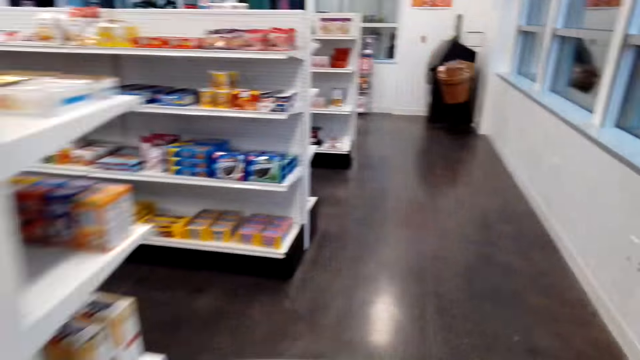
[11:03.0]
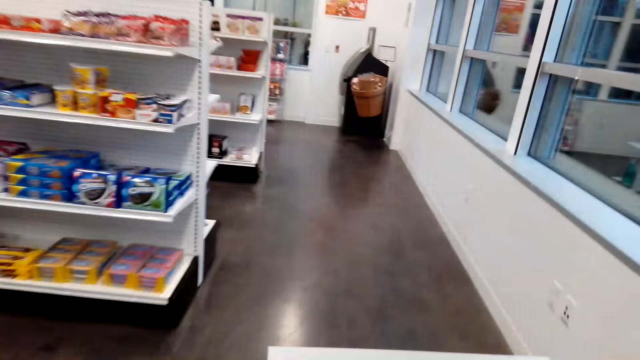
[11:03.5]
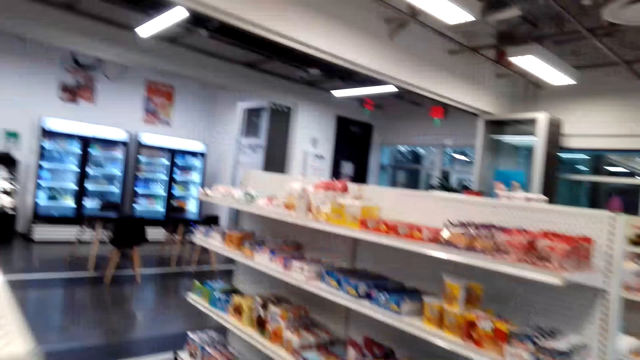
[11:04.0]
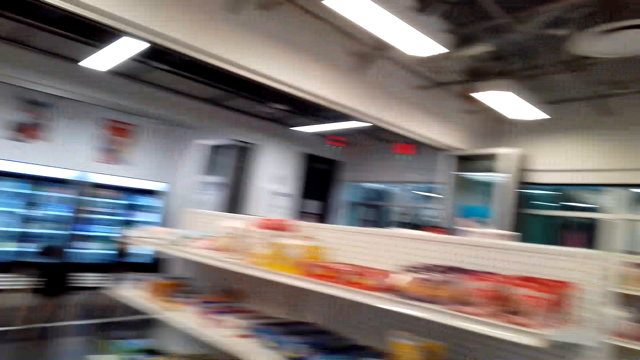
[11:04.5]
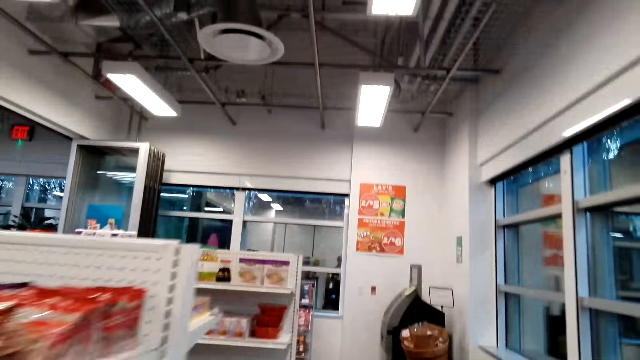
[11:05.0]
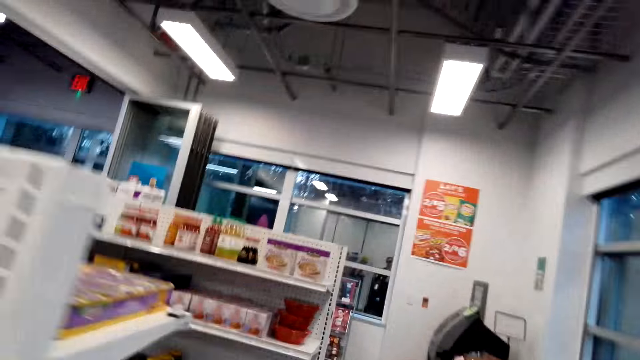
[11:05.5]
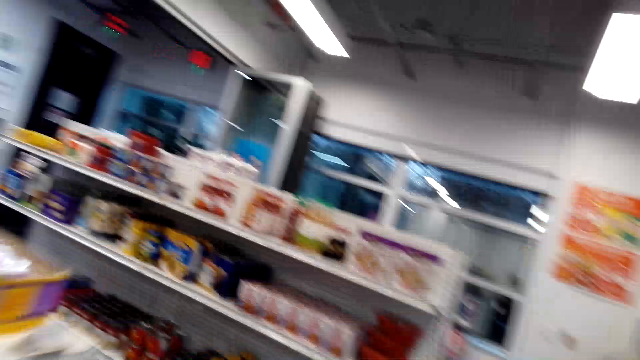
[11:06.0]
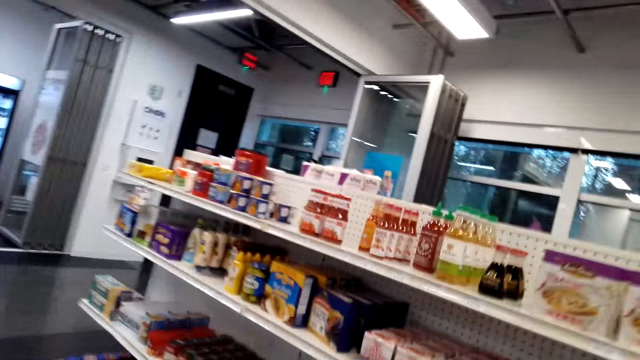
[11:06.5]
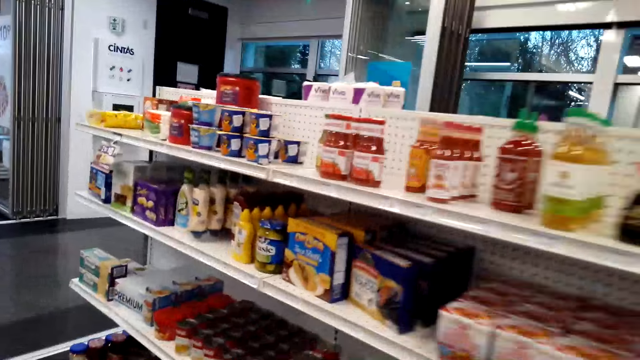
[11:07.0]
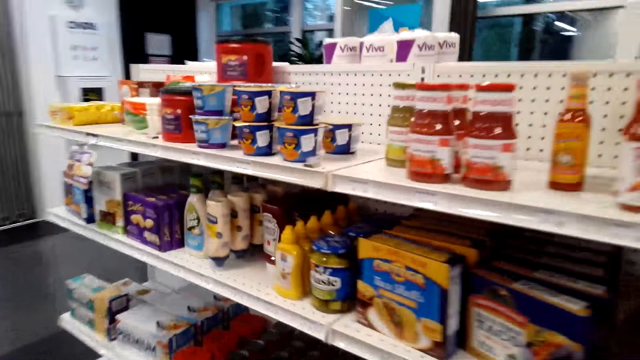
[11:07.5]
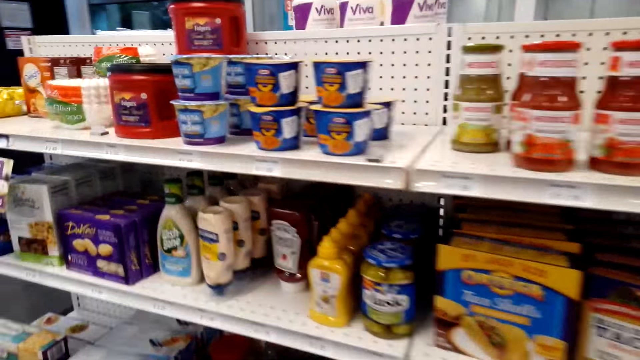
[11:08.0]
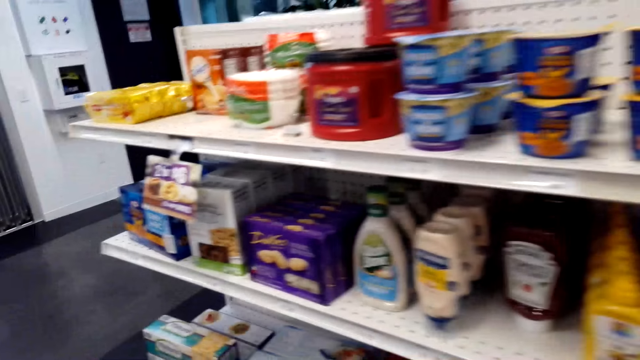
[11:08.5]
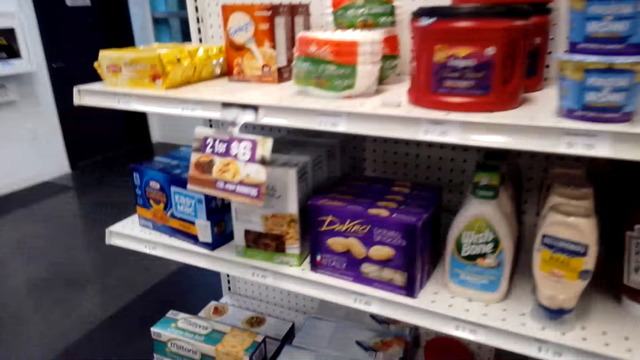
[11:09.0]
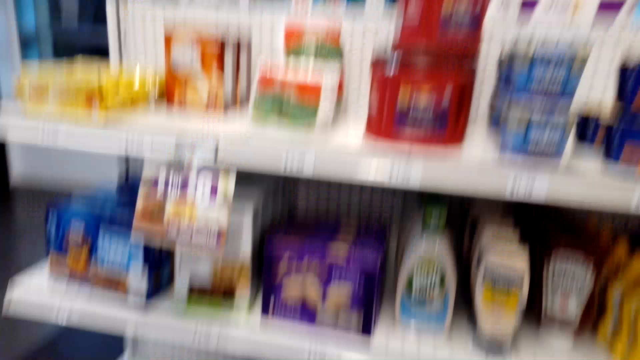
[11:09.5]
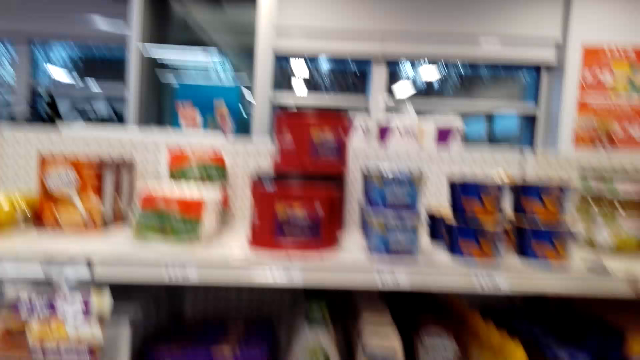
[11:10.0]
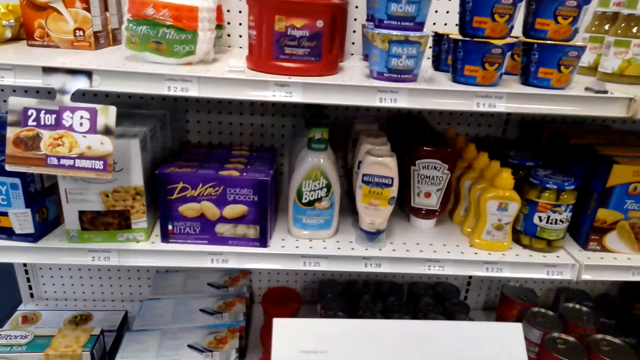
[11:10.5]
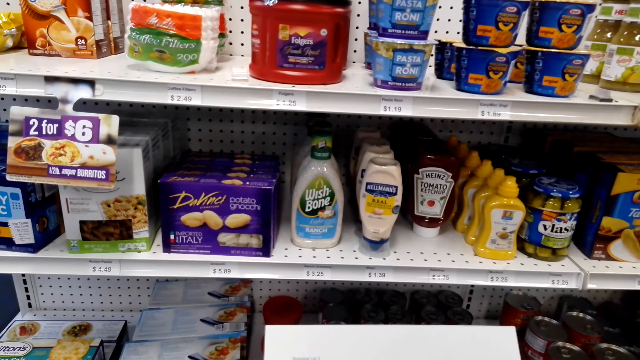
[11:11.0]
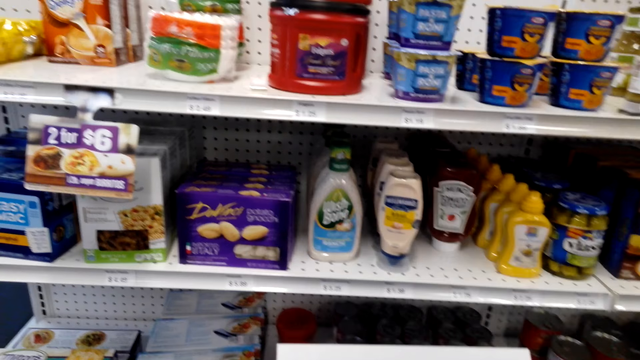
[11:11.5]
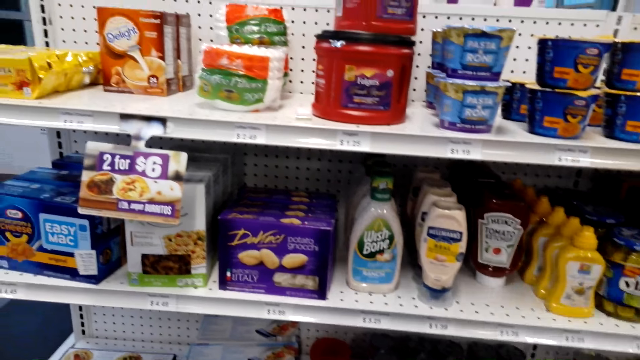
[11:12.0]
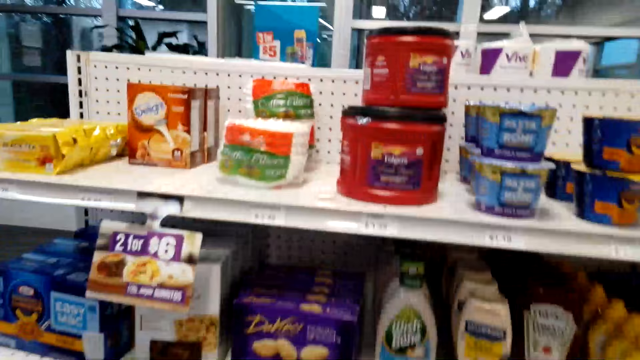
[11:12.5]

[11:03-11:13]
The camera wearer moves around. They look for a product on the shelves. They look at items on the shelves.

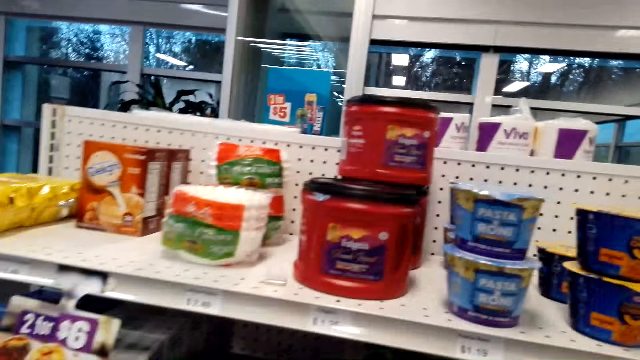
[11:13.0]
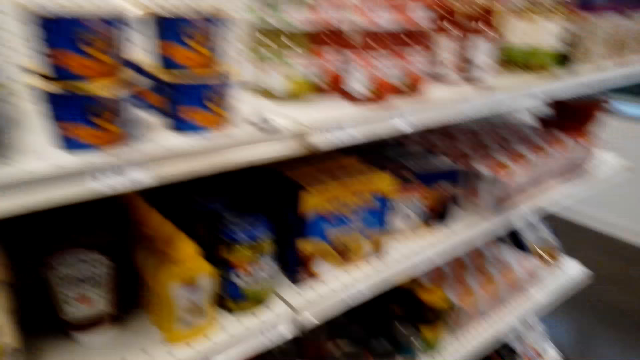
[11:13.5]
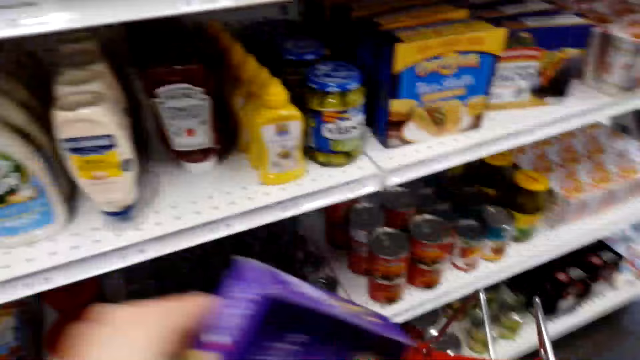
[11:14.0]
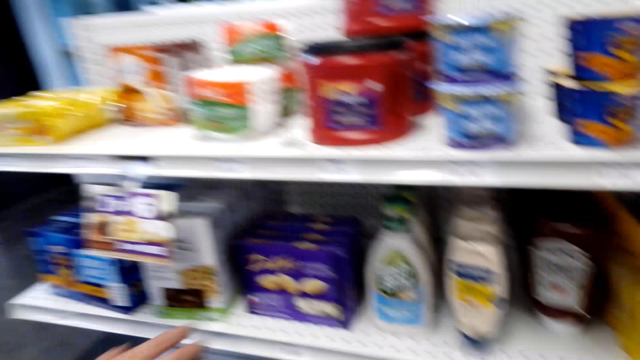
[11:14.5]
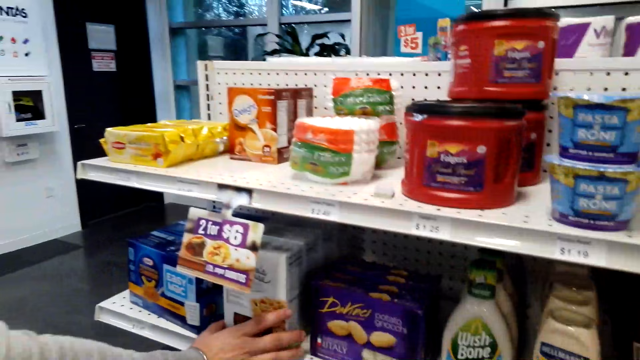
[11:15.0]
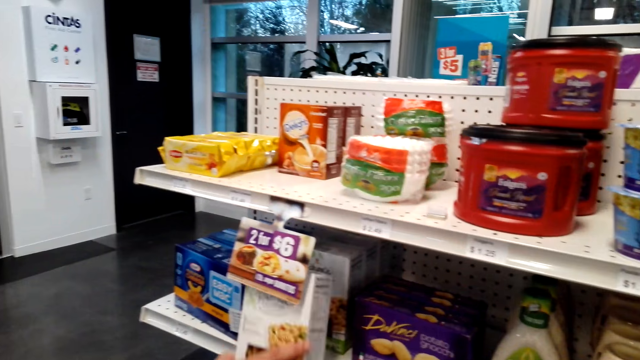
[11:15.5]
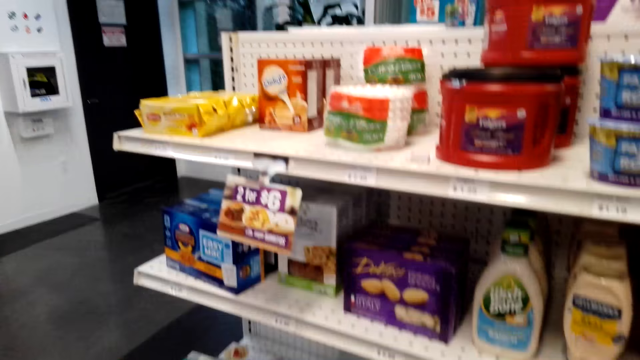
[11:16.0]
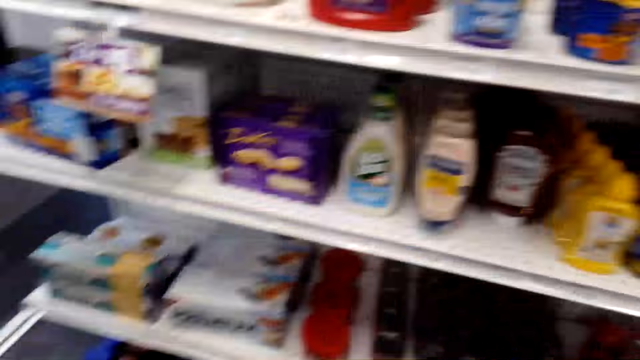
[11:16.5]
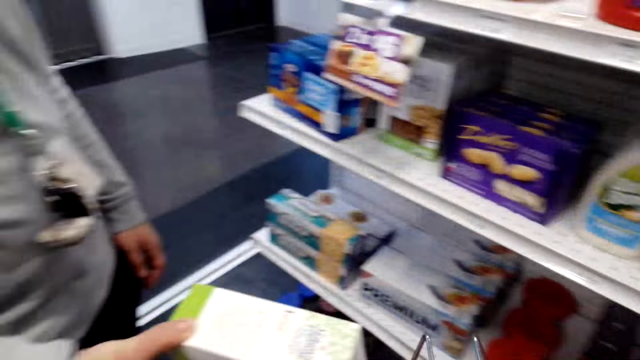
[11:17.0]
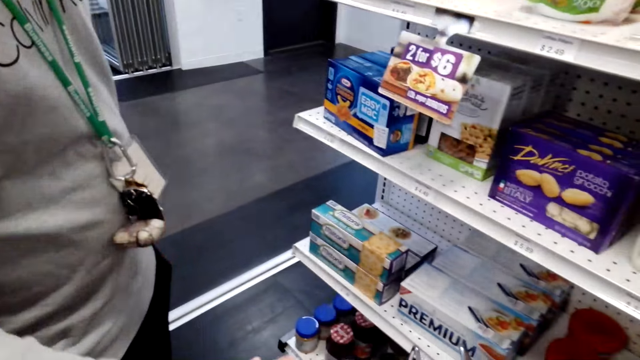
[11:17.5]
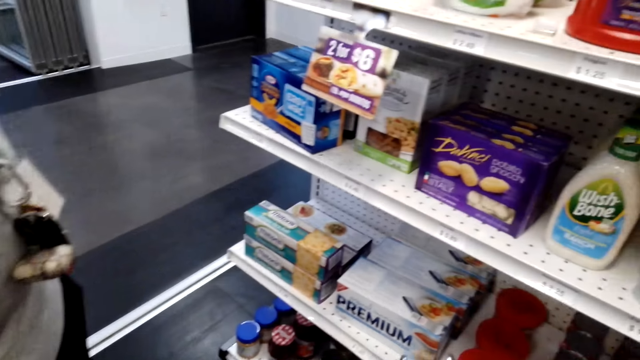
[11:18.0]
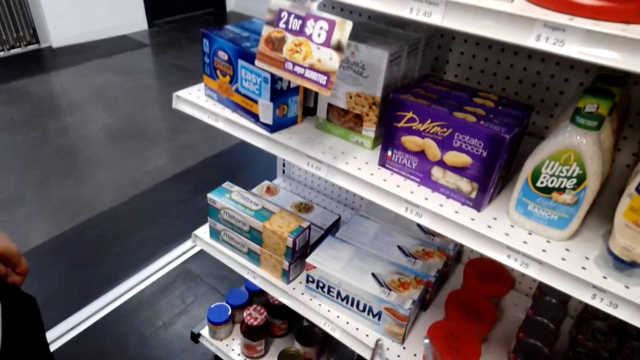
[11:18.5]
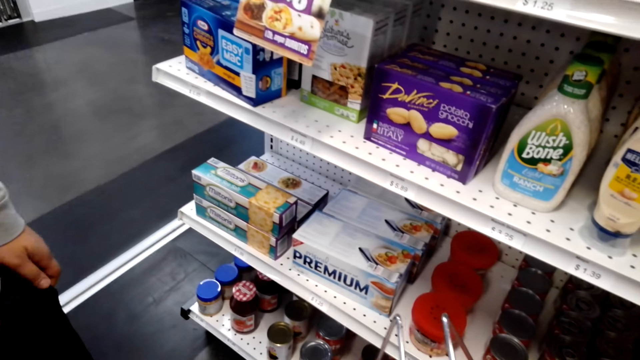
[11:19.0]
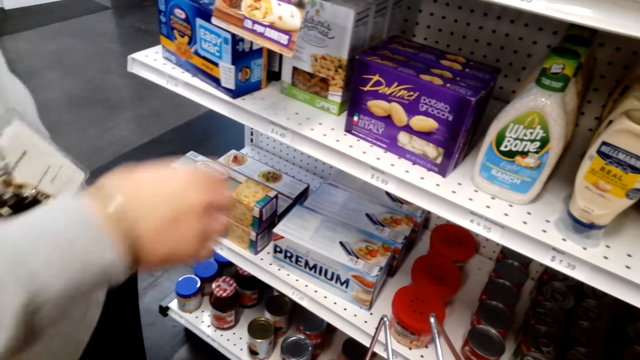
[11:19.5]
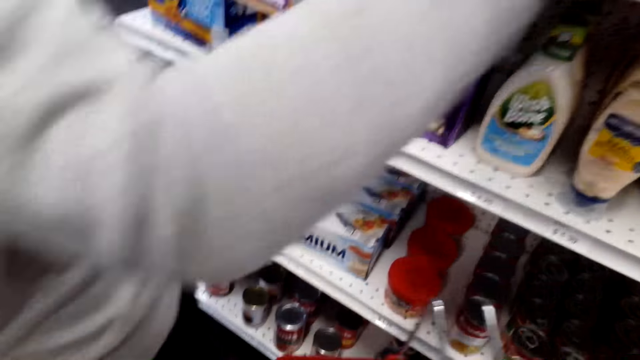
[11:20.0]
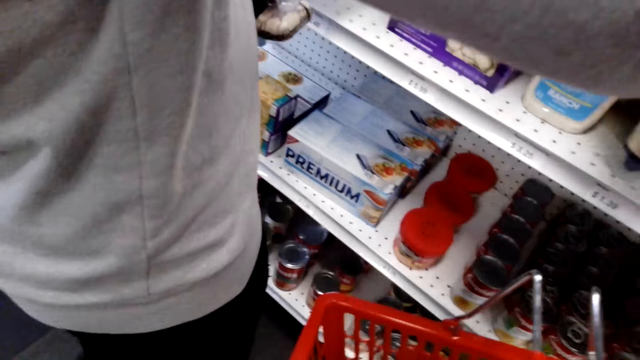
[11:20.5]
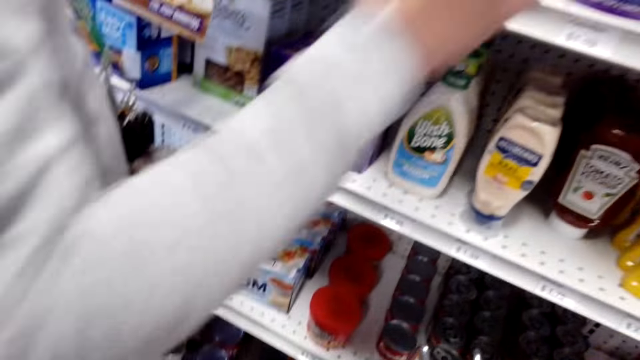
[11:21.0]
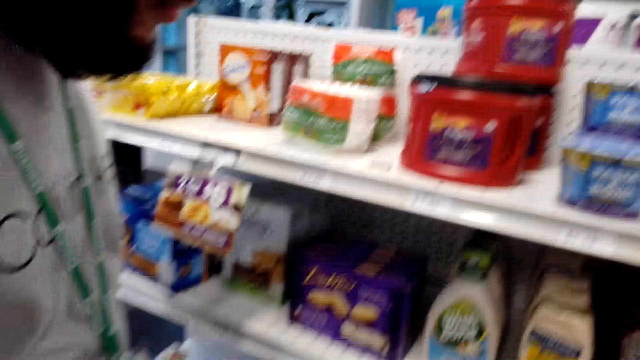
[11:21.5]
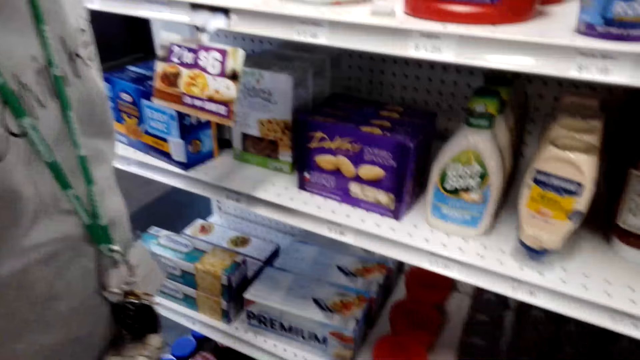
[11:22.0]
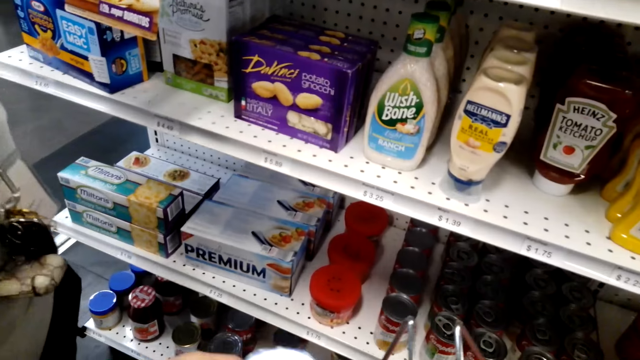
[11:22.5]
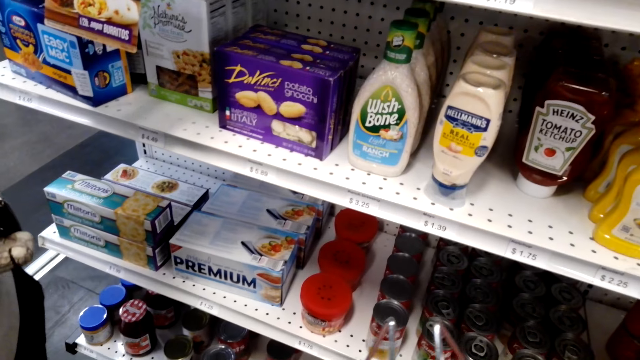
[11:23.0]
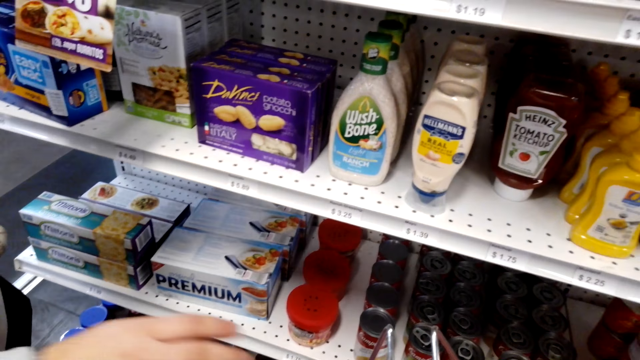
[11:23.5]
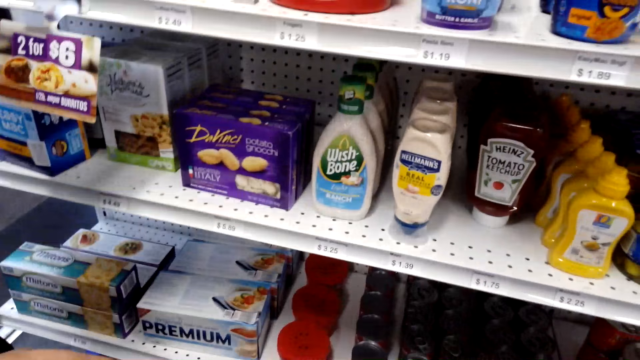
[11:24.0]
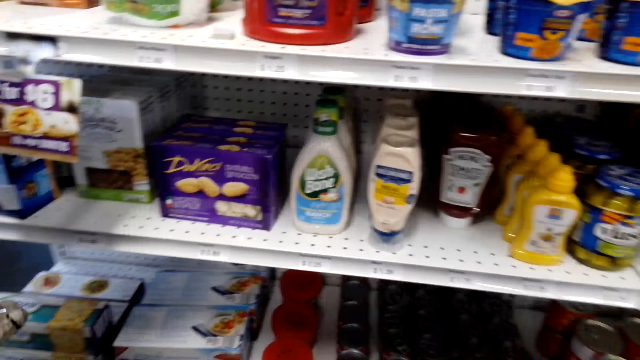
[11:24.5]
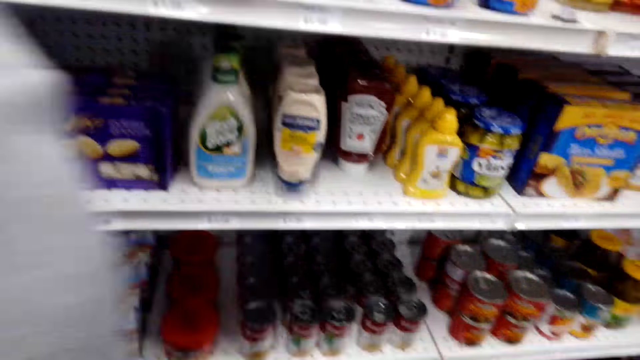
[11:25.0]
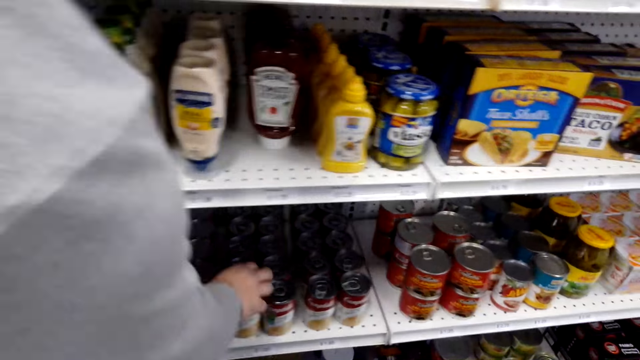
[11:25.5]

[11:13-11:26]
The camera wearer takes an item. A person holds an item. The person drops the item in the basket. The person takes an item and drops the item in the basket.
